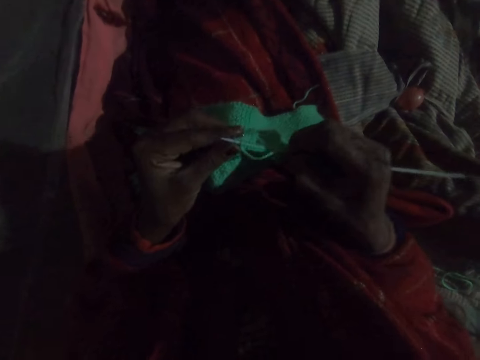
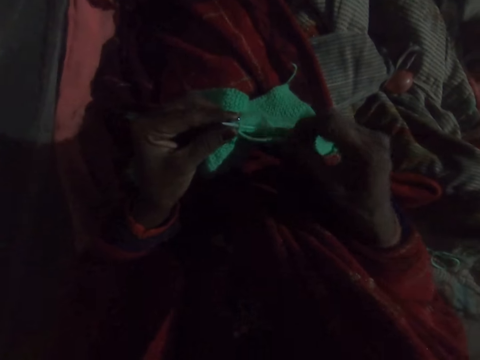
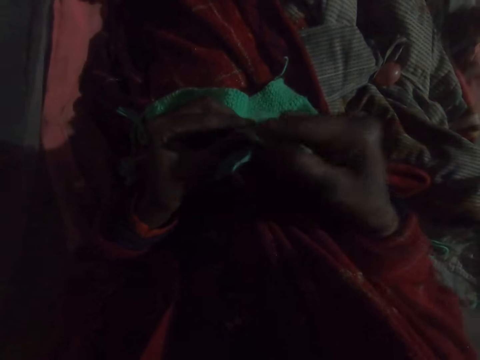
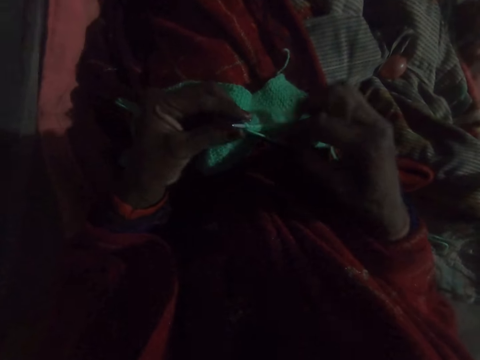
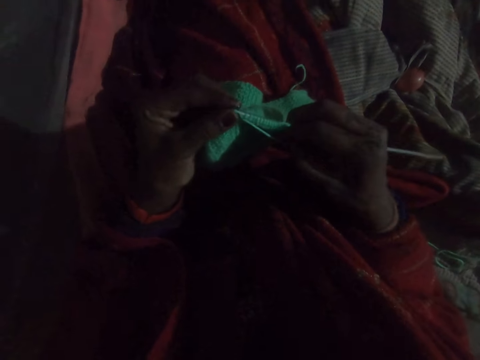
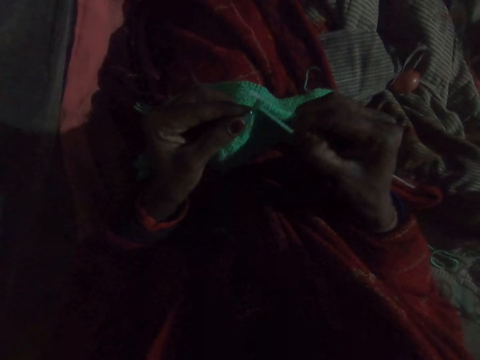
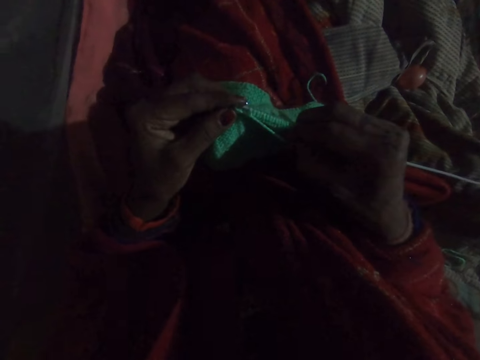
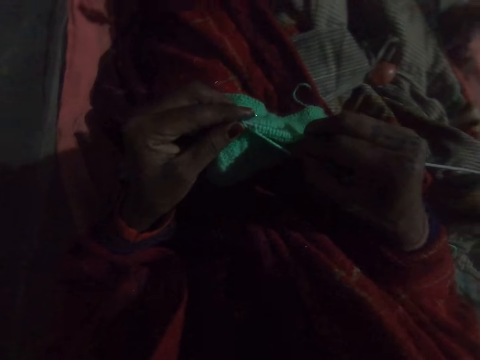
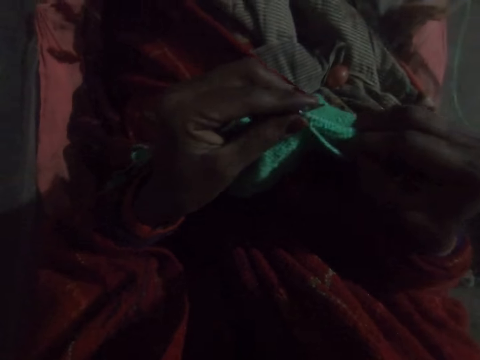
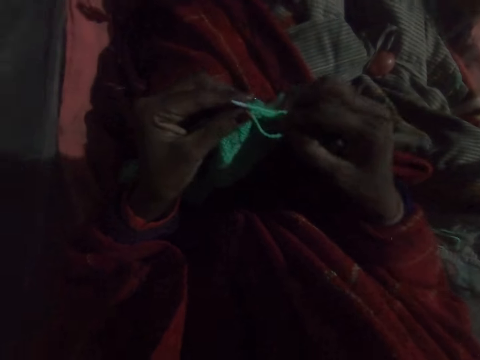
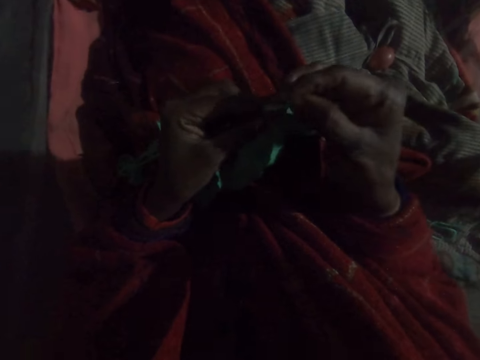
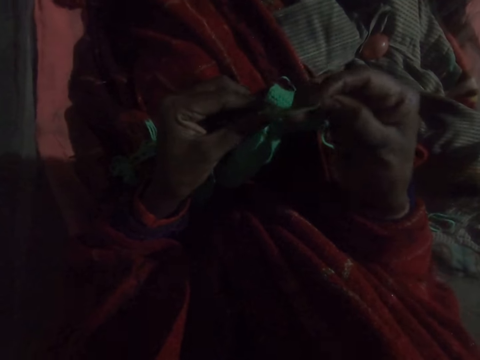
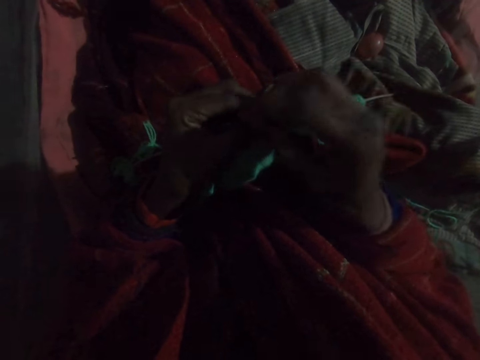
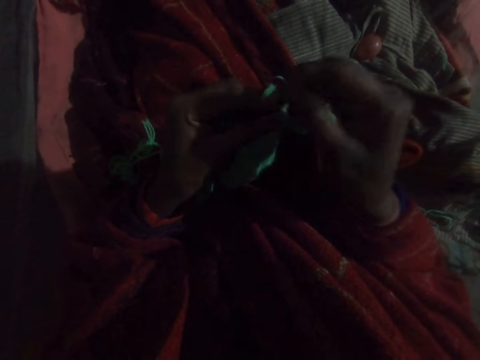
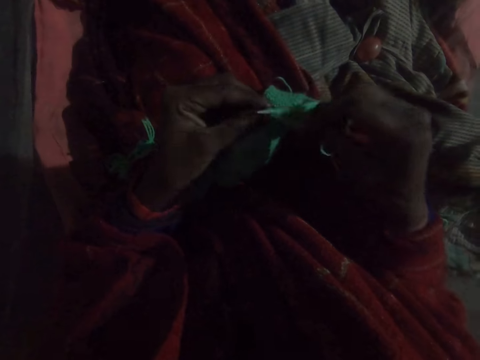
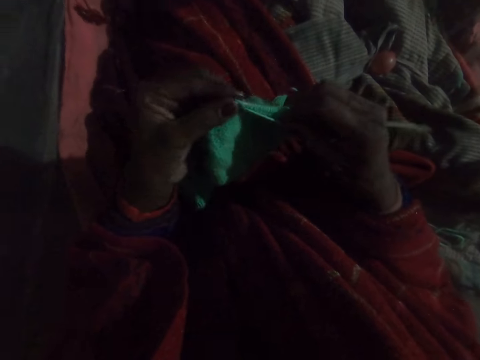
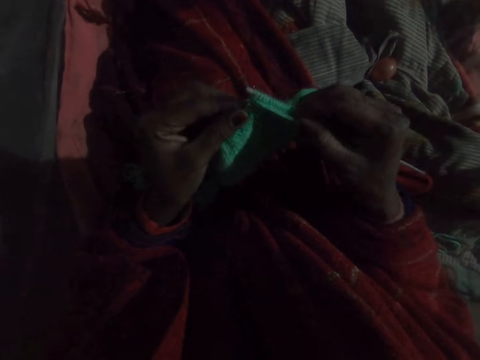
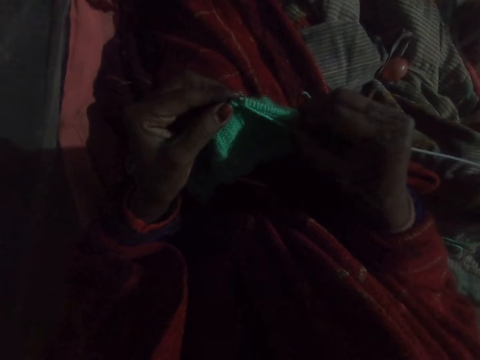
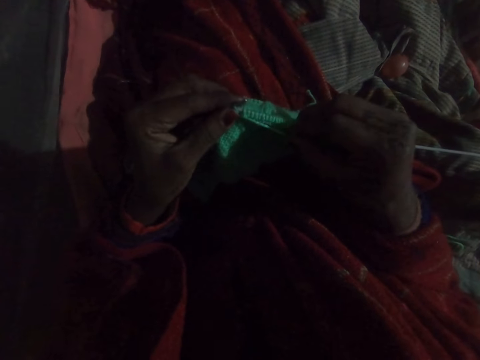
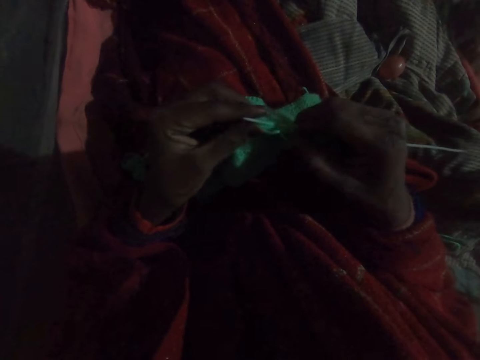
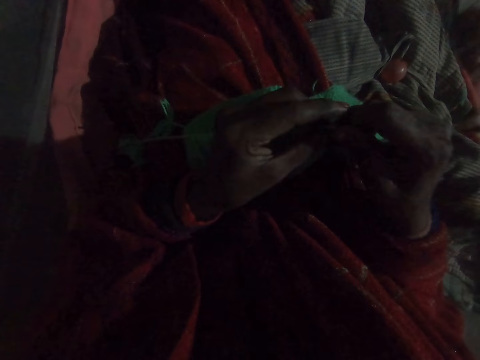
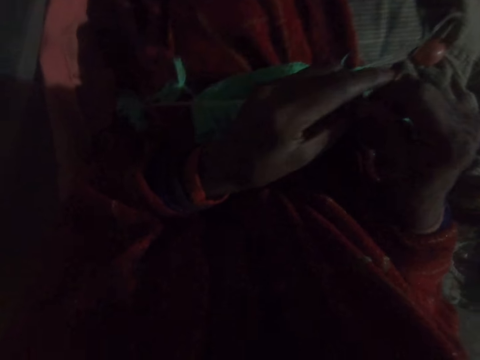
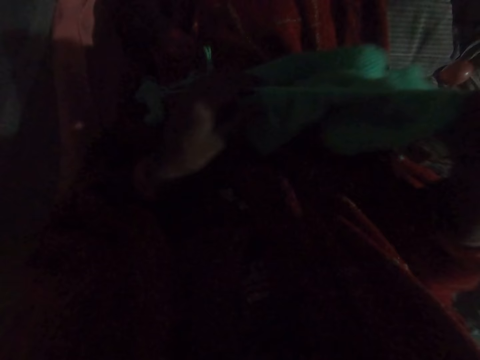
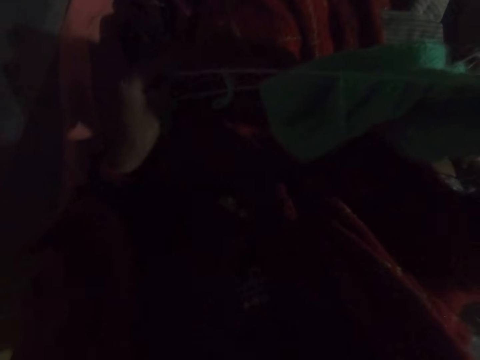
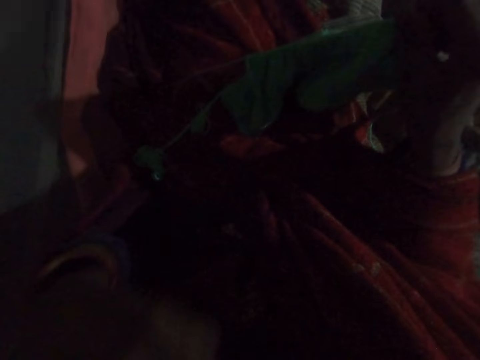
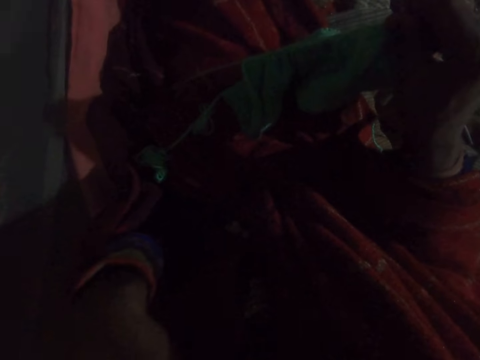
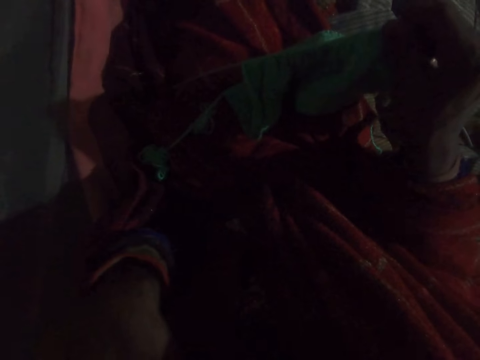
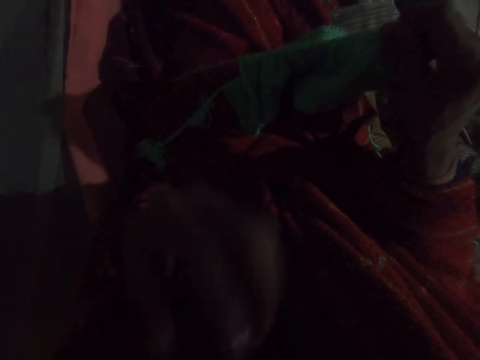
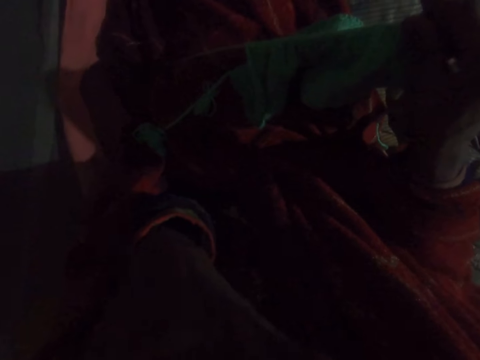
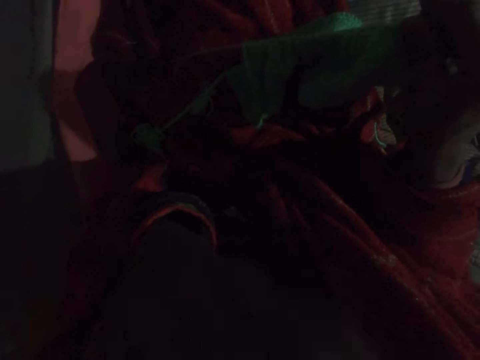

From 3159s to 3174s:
The camera wearer fixes yarn on the crochet hook. She knits a crochet. She fixes the yarn on the crochet hook. She knits the crochet. She lifts the crochet. She scratches her face.

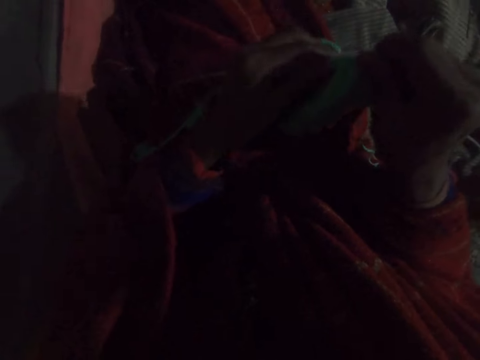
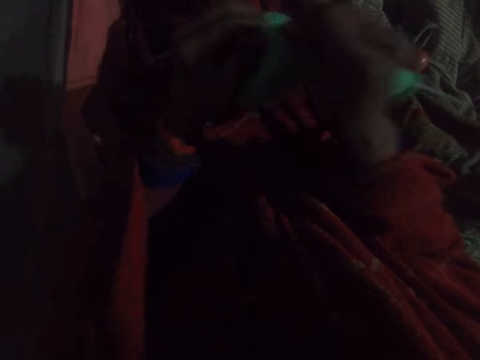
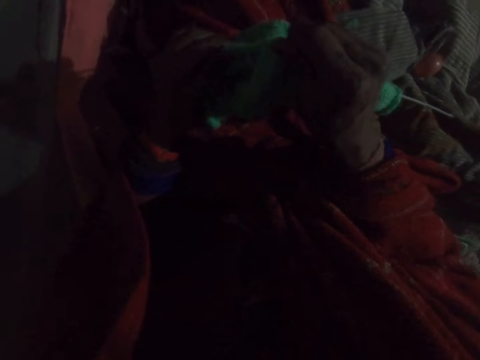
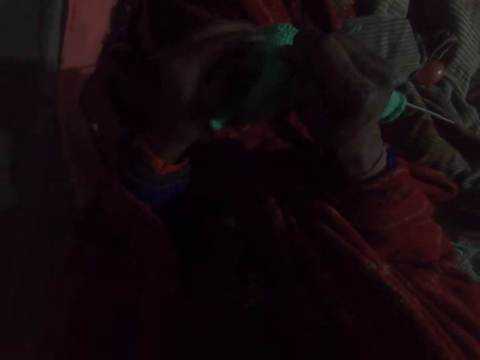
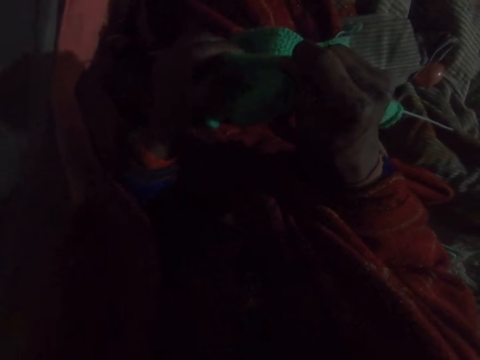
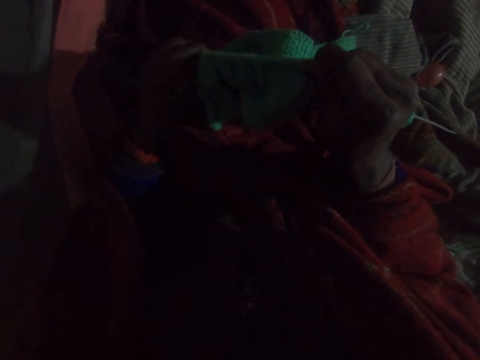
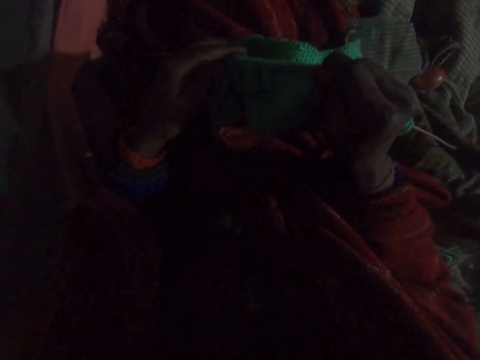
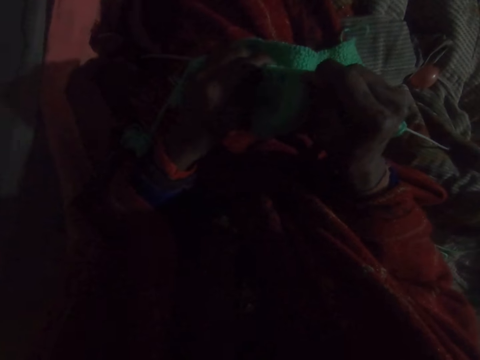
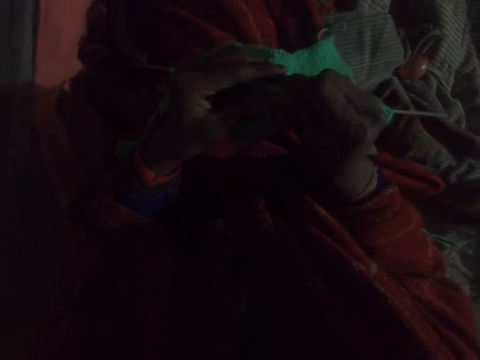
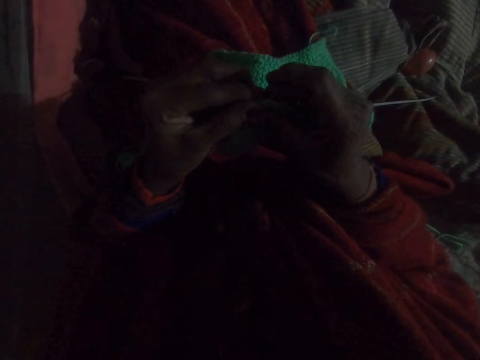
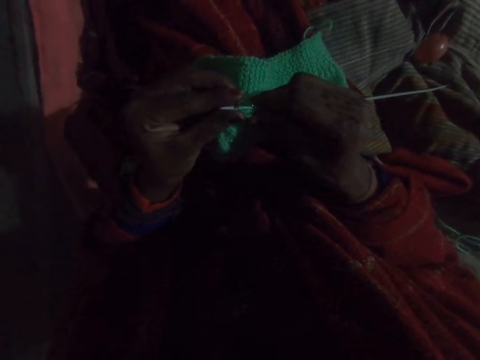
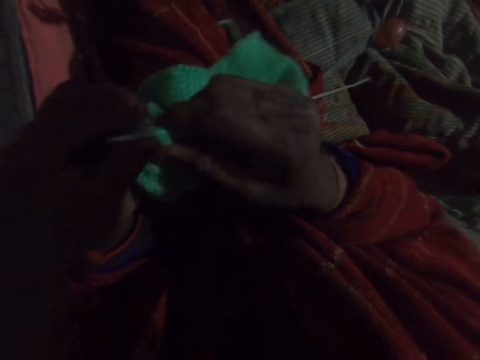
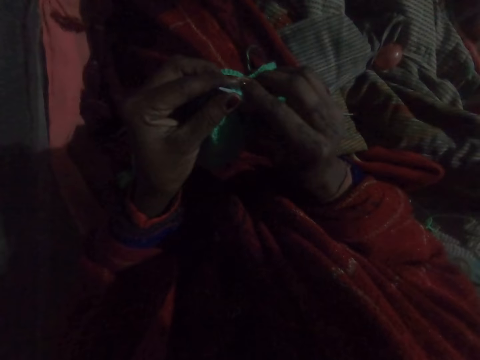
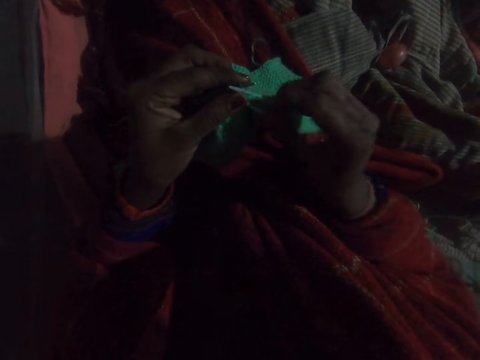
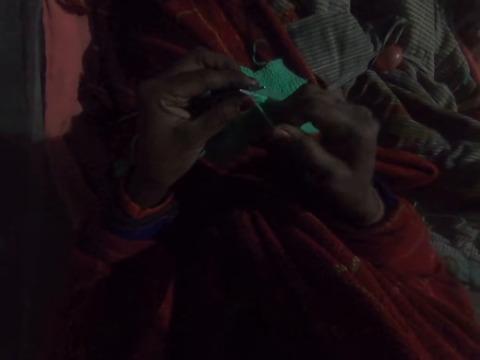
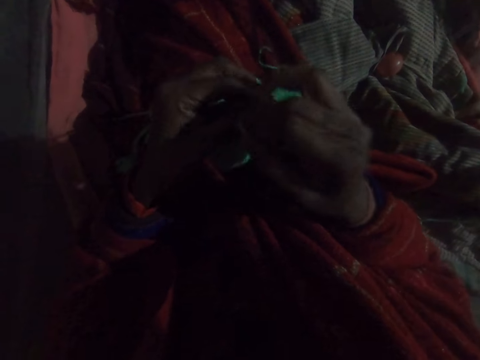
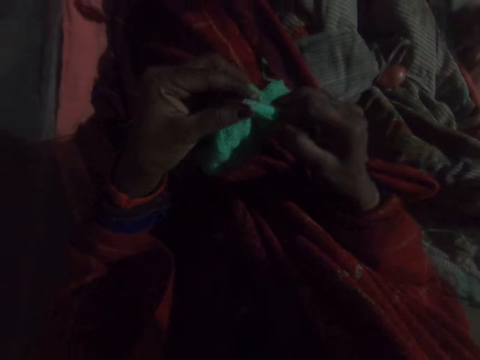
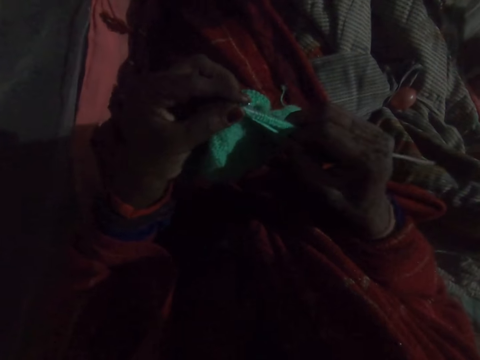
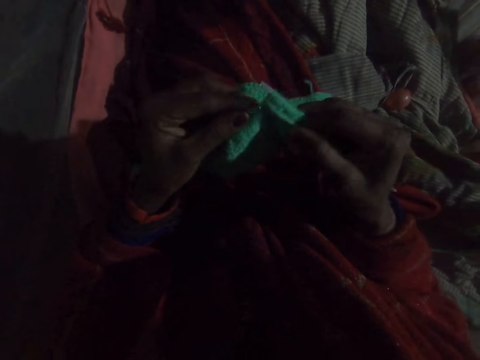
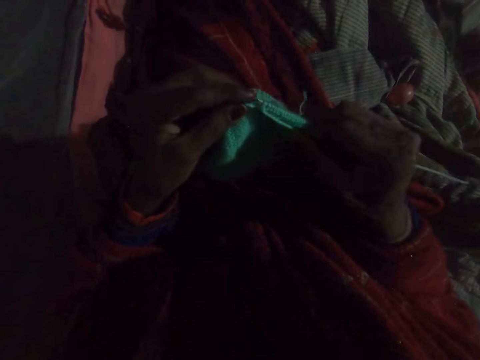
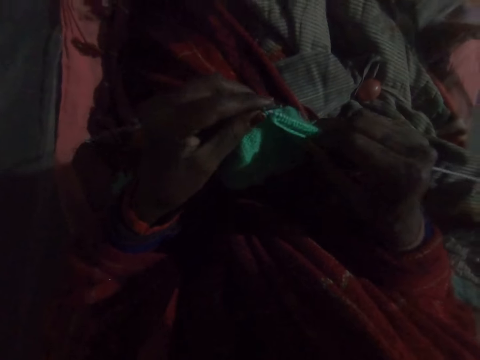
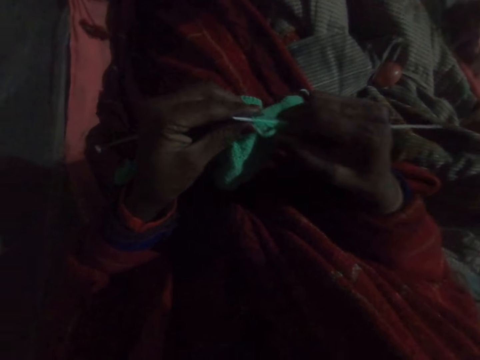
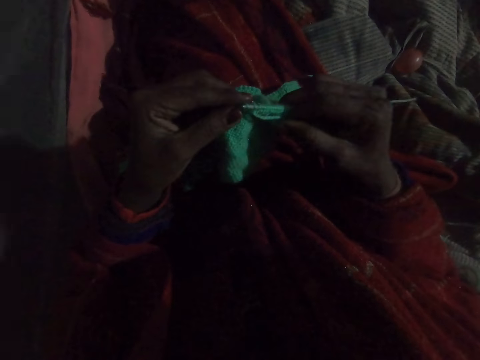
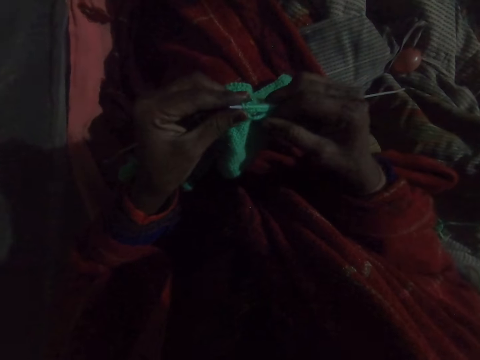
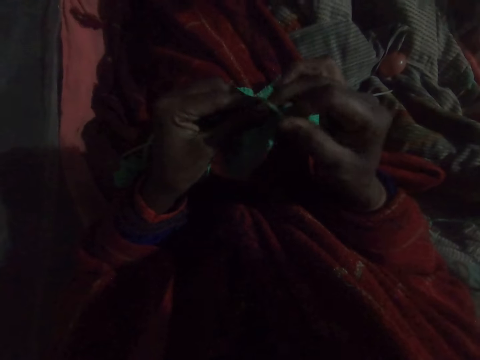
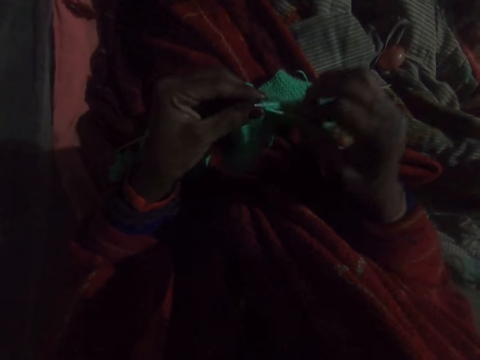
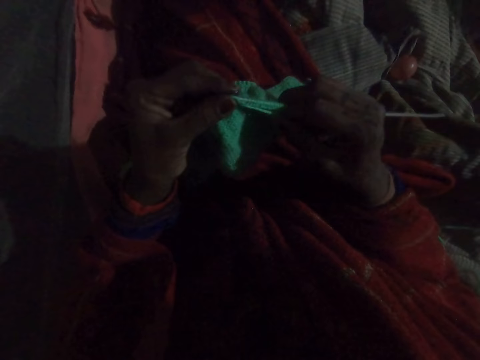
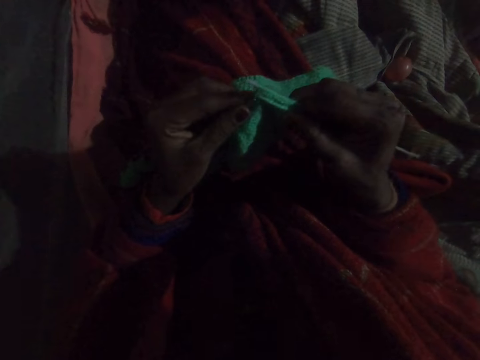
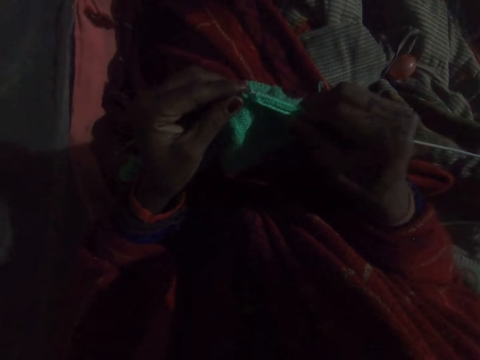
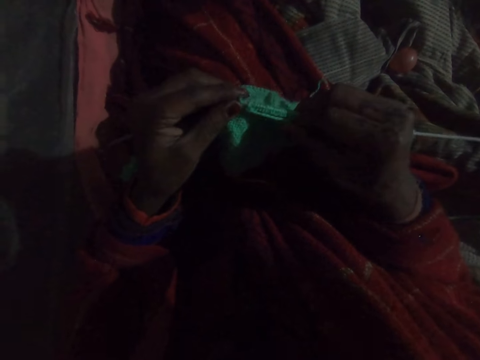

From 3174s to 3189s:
The camera wearer holds the crochet. They adjust the fabric in the knitting pin. They pull the crochet on the hook. They knit the crochet. They fix yarn on the crochet hook. They knit the crochet. They fix the yarn on the crochet hook. They knit the crochet.
